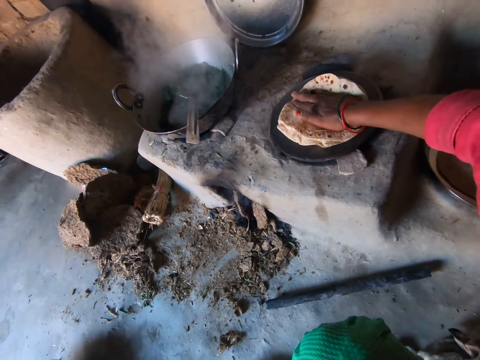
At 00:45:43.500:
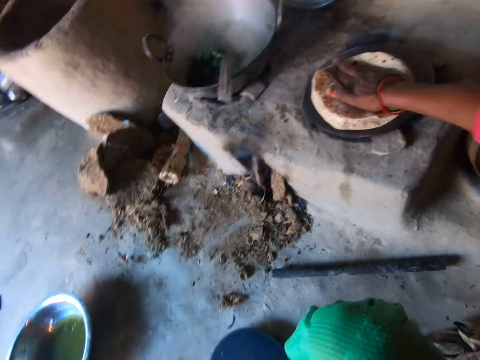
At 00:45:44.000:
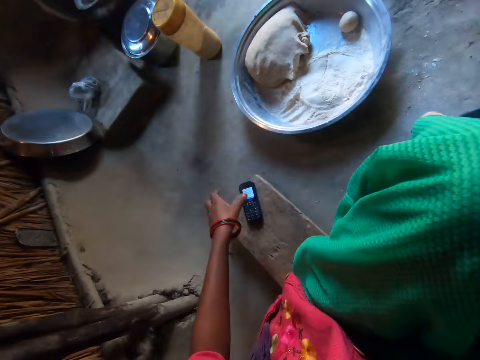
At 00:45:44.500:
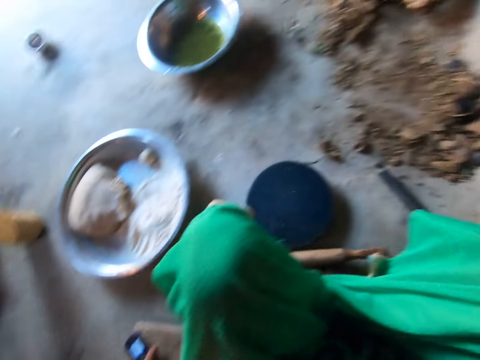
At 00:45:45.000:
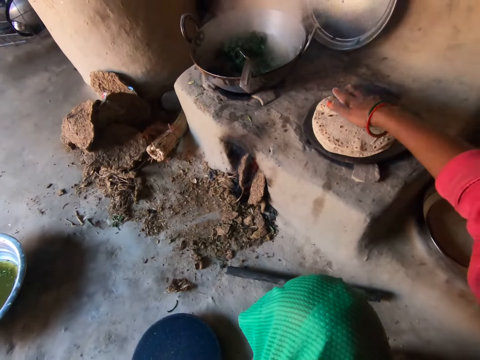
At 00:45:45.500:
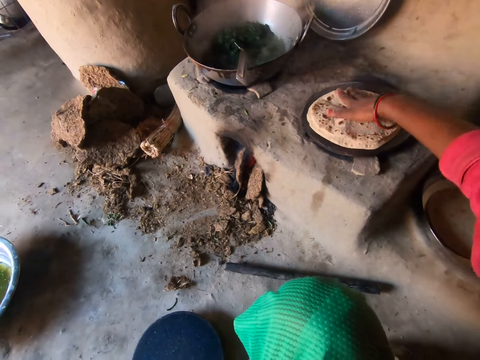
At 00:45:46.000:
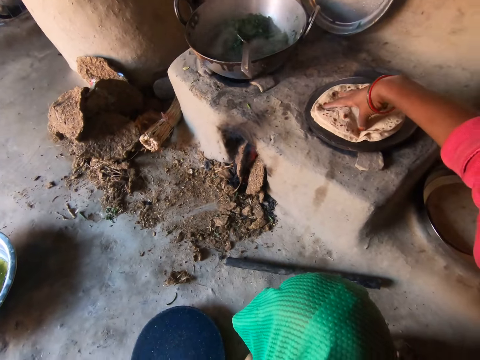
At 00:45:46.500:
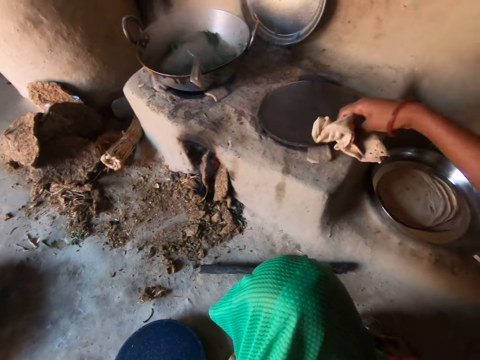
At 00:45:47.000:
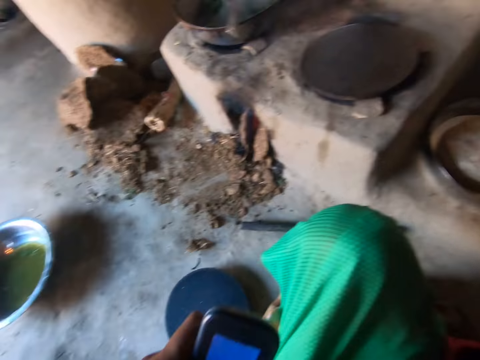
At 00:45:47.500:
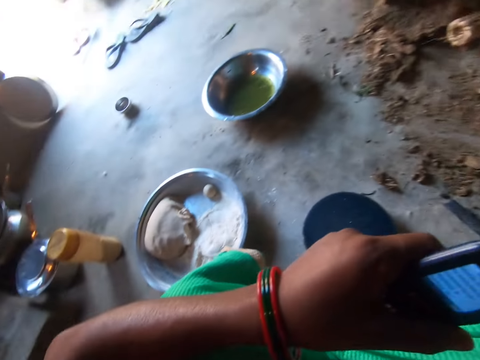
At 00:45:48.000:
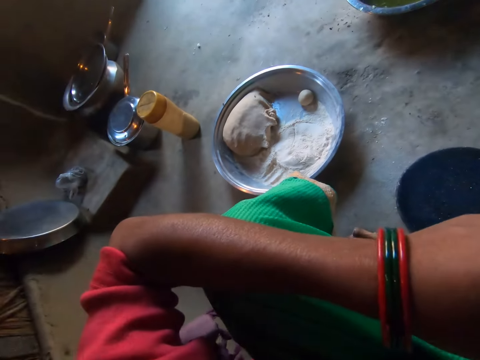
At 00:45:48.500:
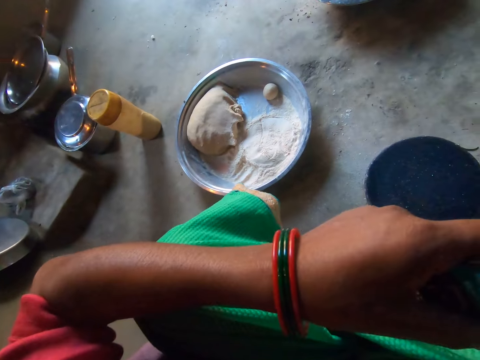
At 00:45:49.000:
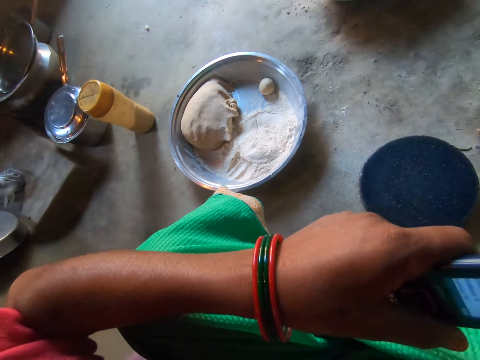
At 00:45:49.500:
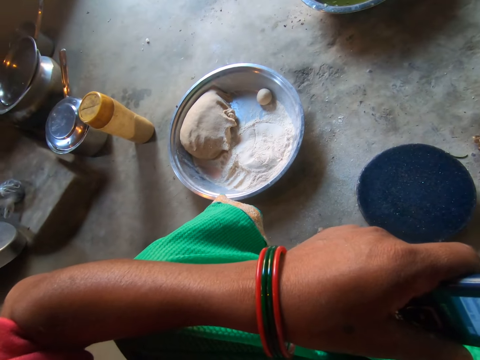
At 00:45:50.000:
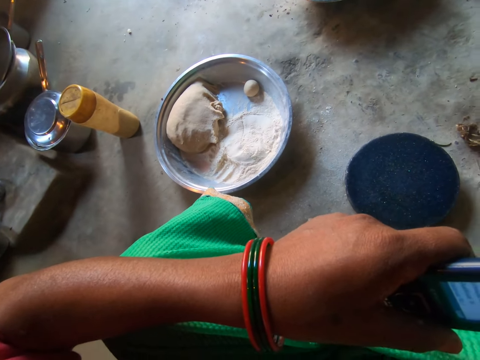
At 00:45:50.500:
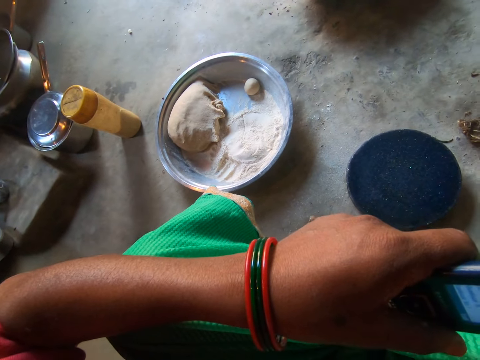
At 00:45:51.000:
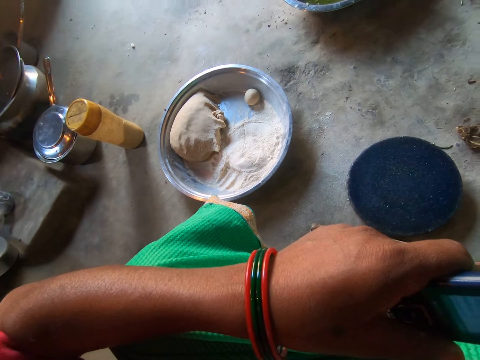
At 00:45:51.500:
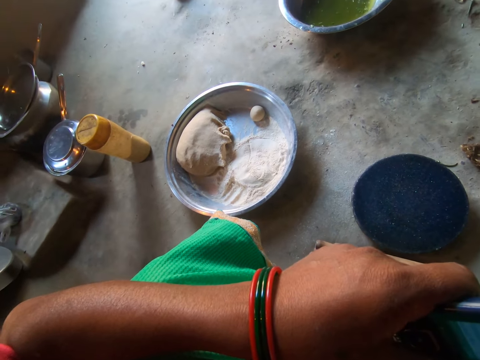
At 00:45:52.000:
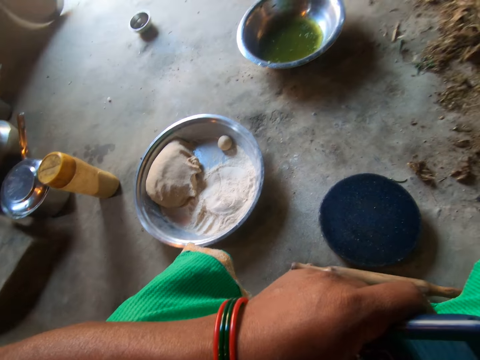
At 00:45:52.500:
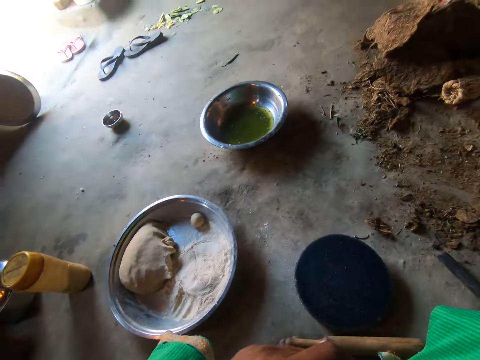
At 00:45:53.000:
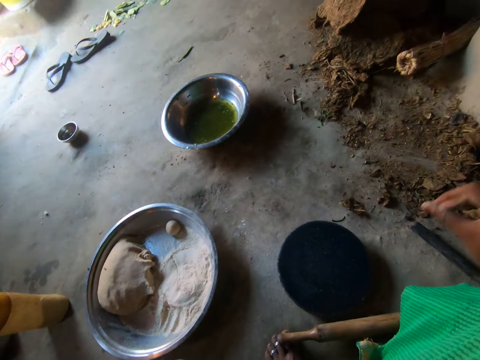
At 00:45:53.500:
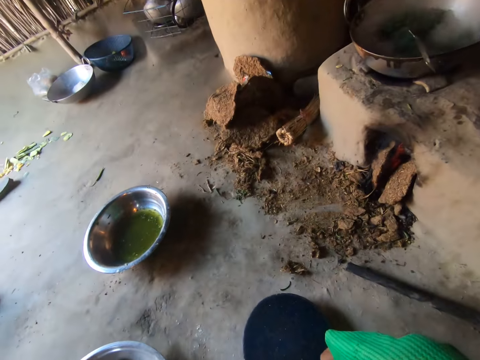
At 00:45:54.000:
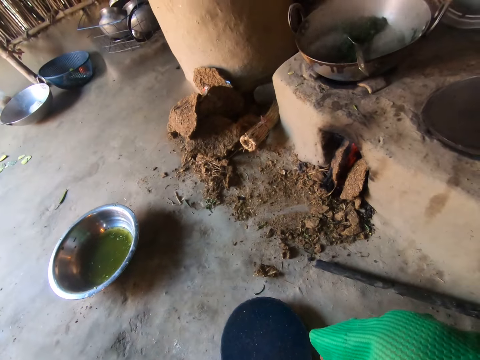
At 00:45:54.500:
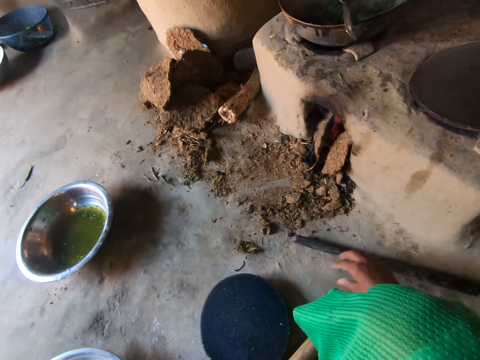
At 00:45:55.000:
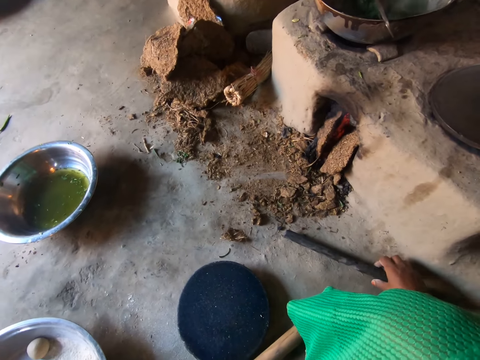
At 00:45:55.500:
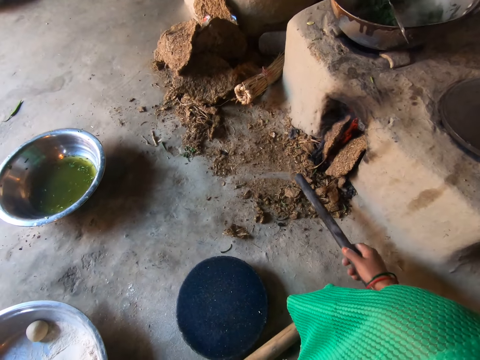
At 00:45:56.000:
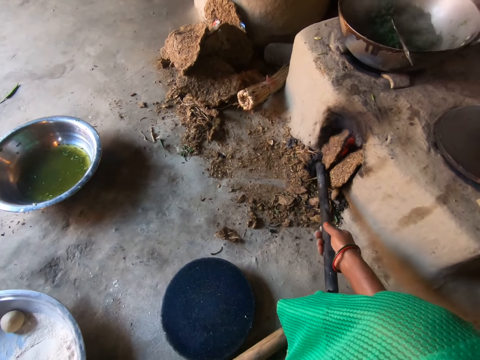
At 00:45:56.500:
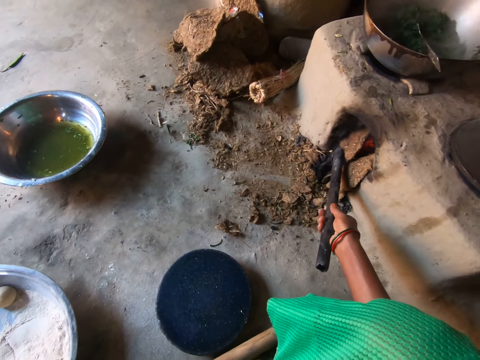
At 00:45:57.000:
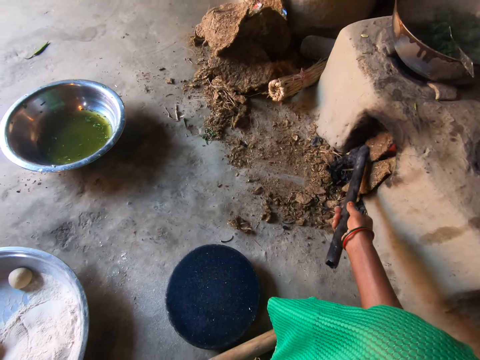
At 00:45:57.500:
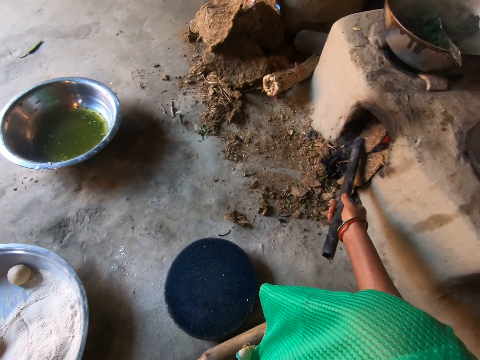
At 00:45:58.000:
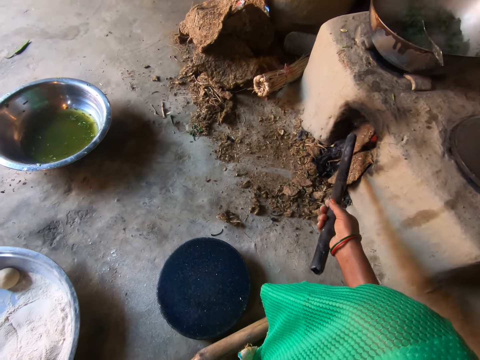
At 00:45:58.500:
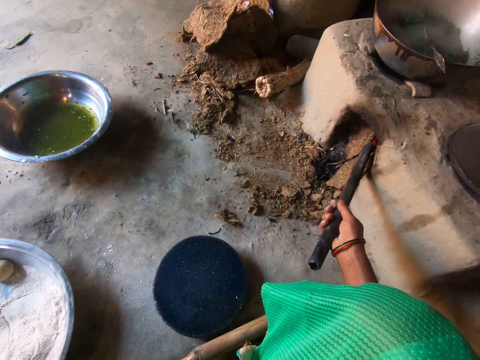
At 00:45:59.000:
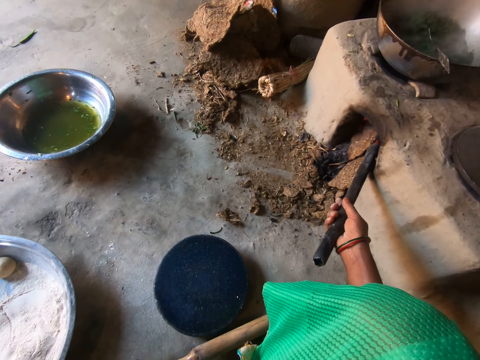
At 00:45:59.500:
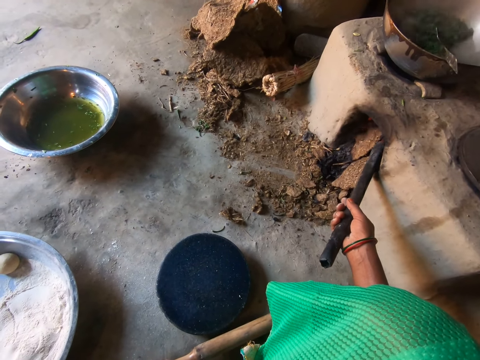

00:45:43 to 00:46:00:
The camera wearer presses flatbread. She carries the phone on the stool with her left hand. She presses the flatbread. She carries the dough or flatbread on the pan with her right hand. She drops the dough on the chapati tray. She converses on the phone. She carries a wooden stick or rod on the floor with her right hand. She adjusts the firewood in the stove with the stick. She pushes mud with the rod.

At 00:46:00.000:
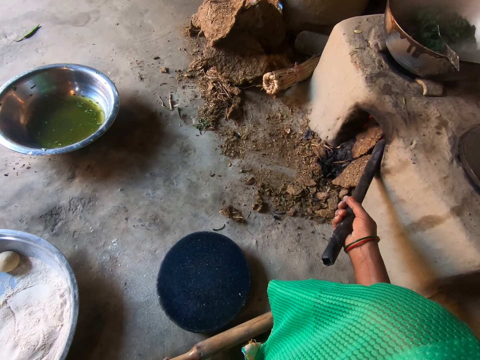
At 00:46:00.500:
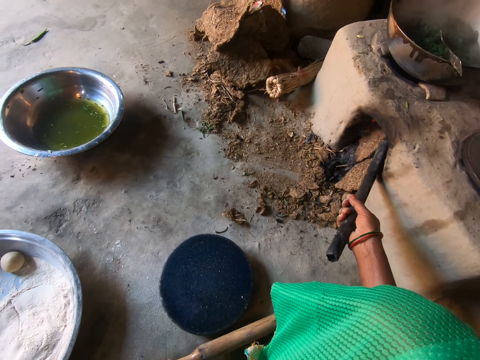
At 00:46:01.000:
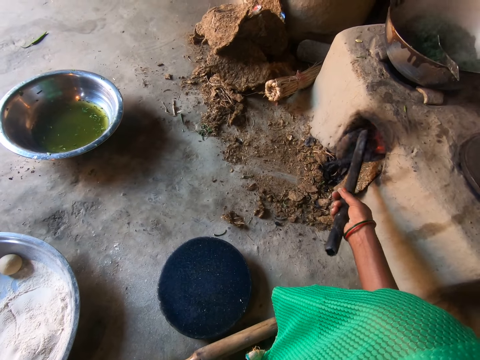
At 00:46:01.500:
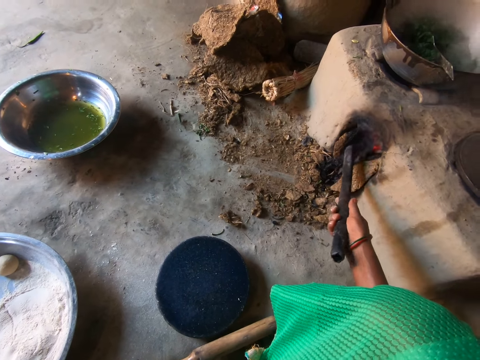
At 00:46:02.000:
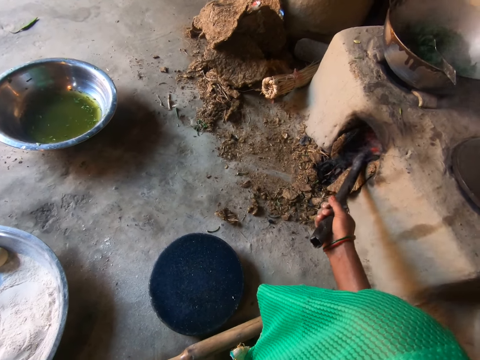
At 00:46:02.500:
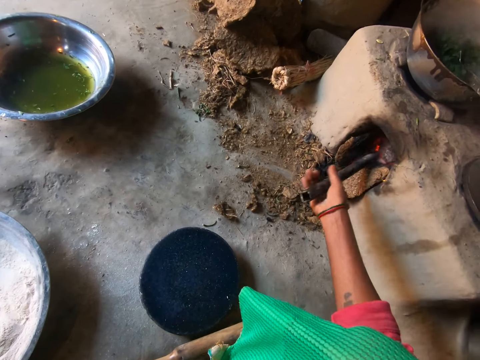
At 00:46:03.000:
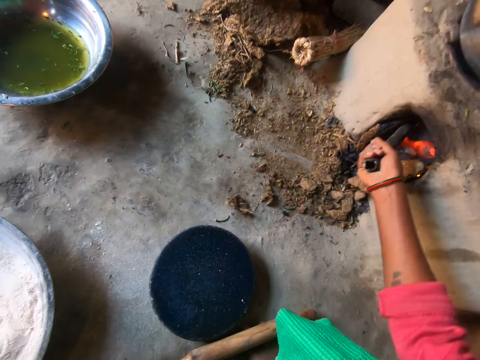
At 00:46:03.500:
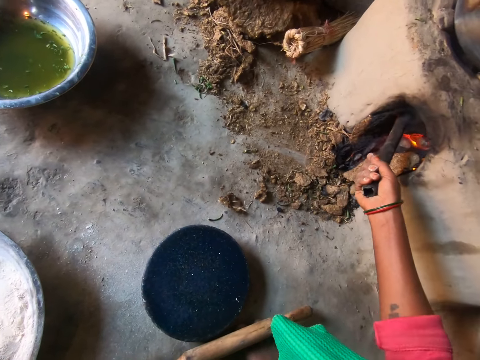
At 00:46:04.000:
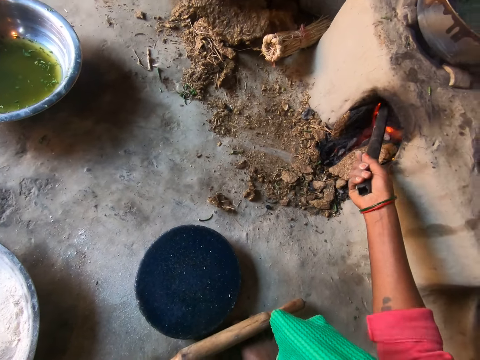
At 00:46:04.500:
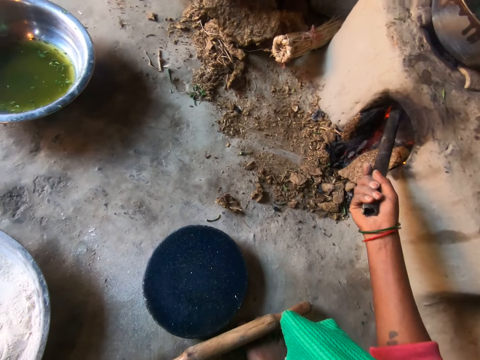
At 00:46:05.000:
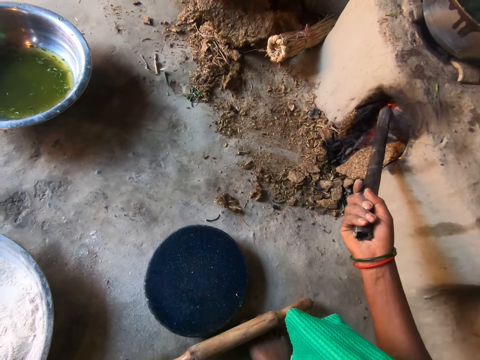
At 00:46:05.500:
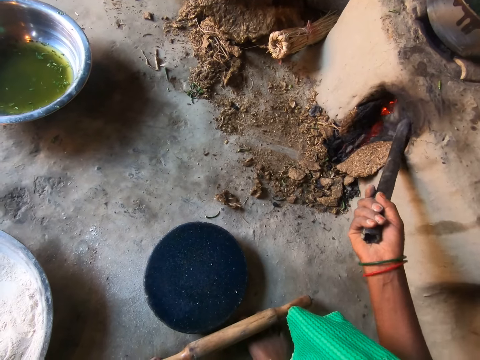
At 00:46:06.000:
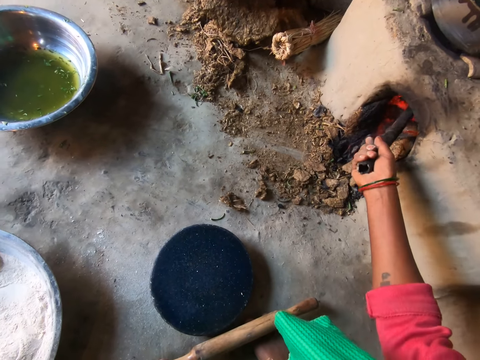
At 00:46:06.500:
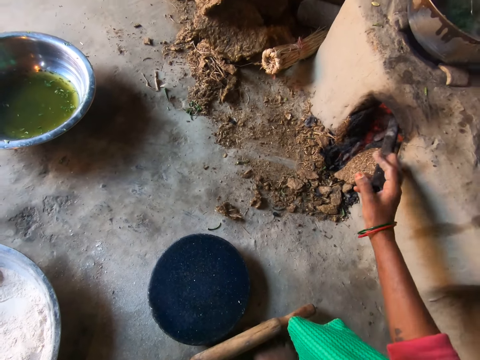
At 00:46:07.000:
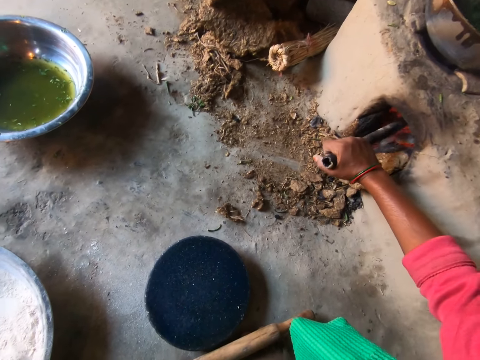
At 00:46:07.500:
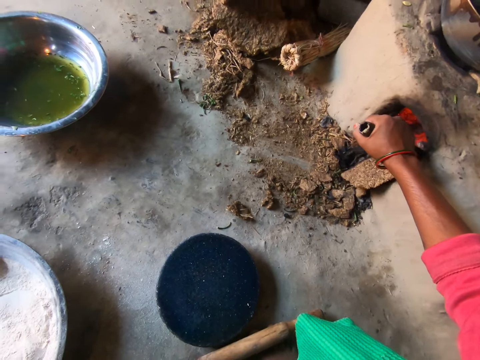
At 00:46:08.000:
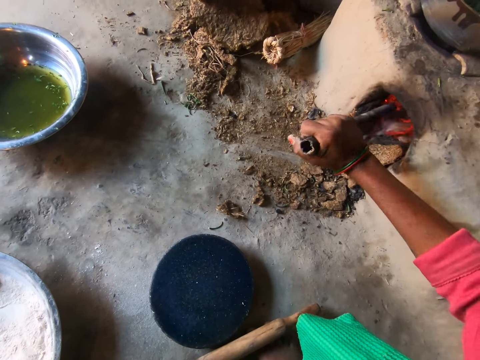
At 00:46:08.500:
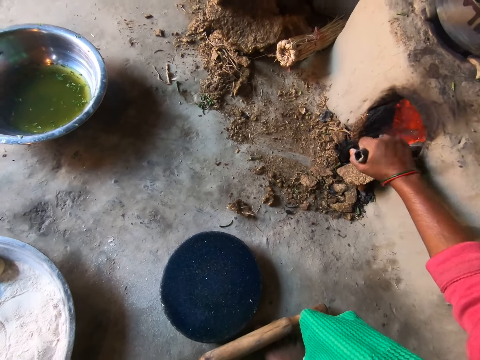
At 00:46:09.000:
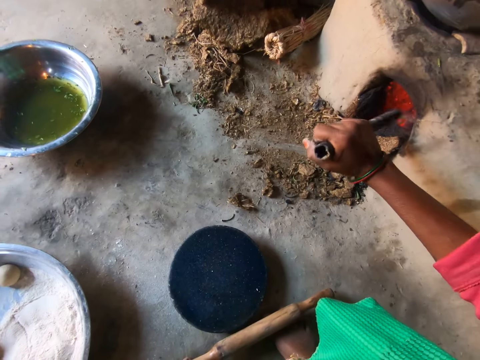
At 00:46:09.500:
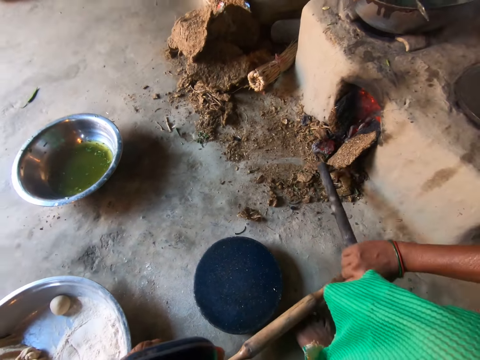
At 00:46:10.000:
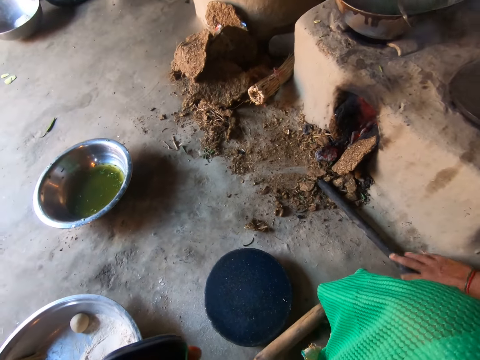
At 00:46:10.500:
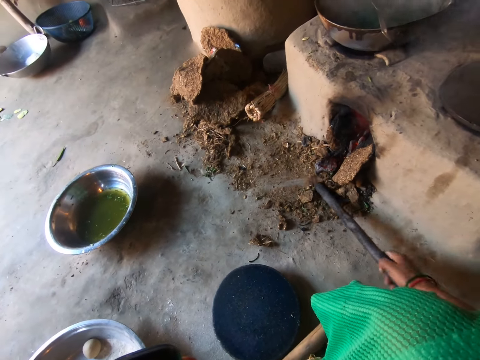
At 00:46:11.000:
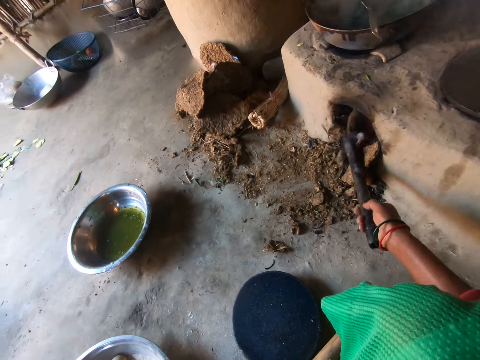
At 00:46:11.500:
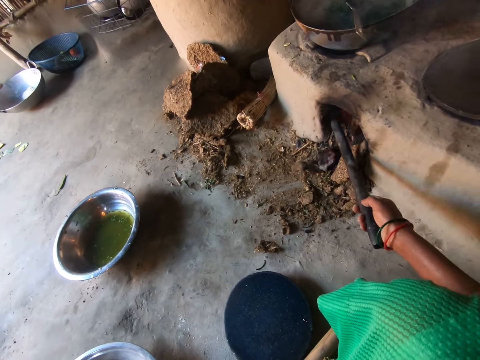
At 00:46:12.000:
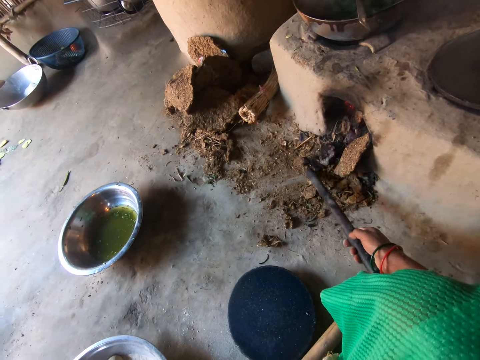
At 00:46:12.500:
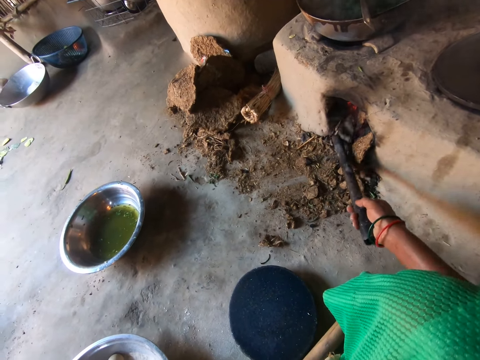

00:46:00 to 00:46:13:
The camera wearer pushes mud with a rod. They insert the rod in the stove. They push mud with the rod. They insert the rod in the stove. They put the rod on the floor. They push mud with the rod.
